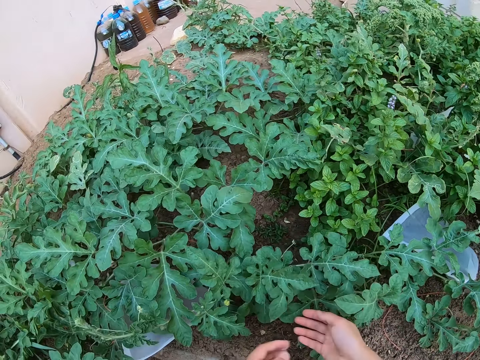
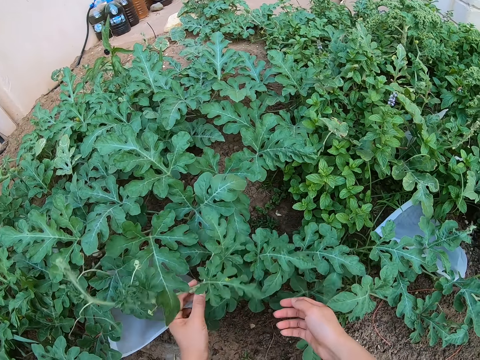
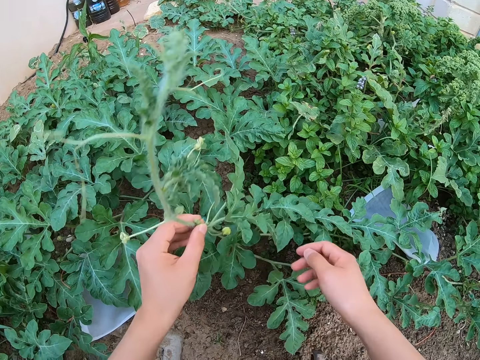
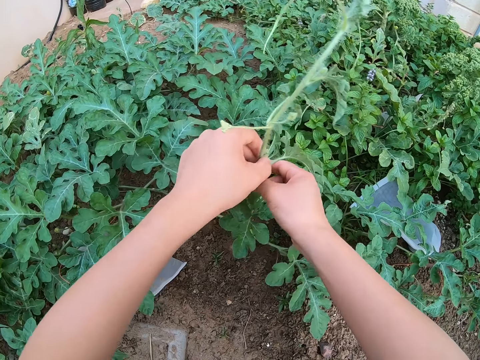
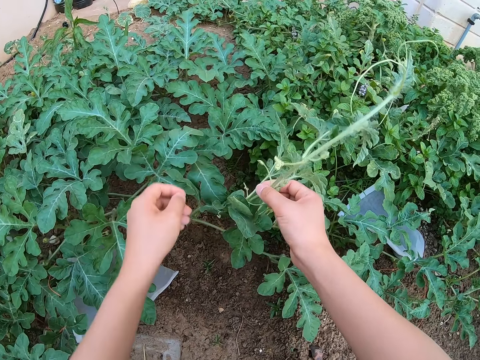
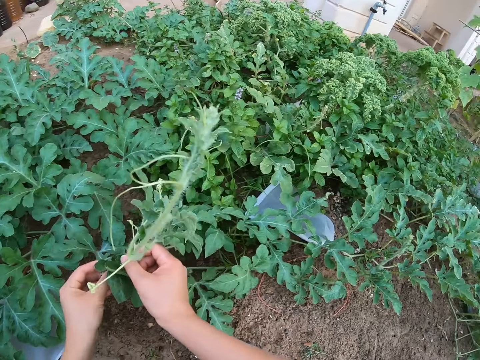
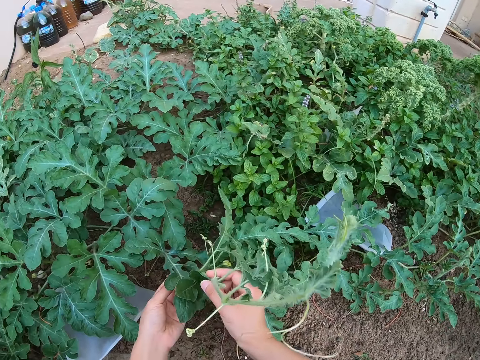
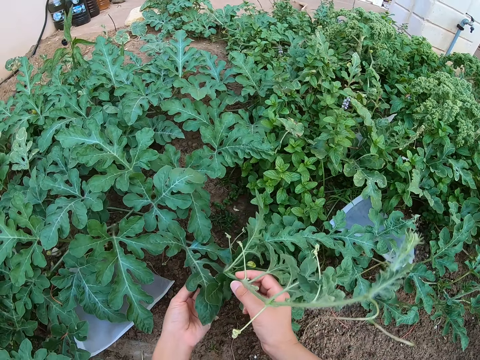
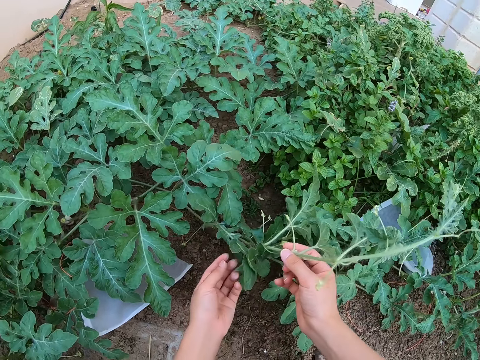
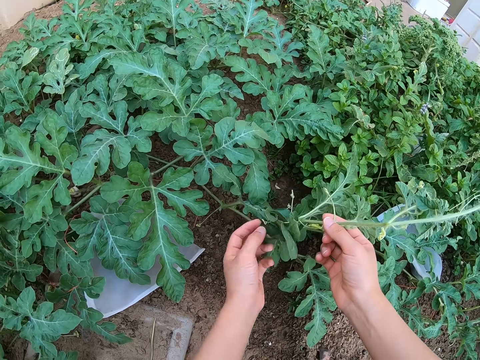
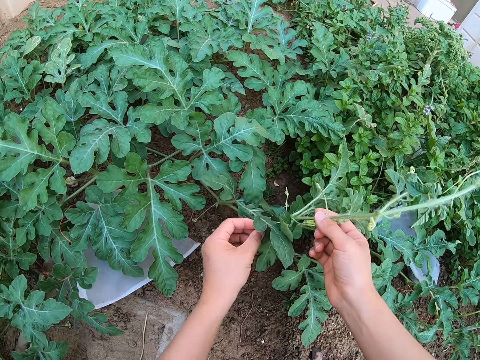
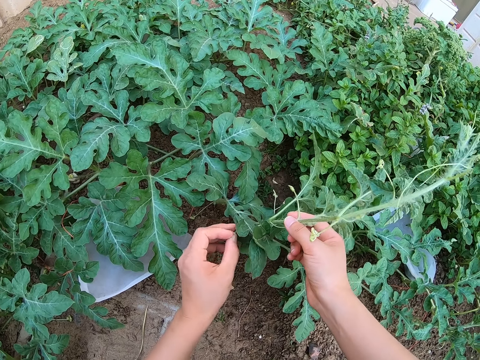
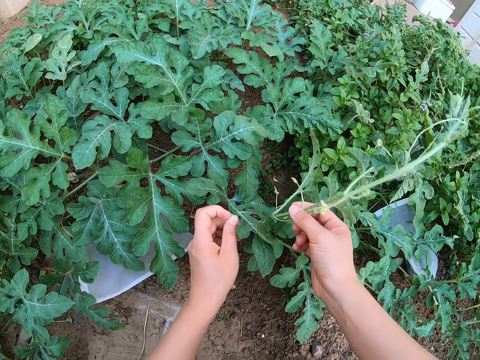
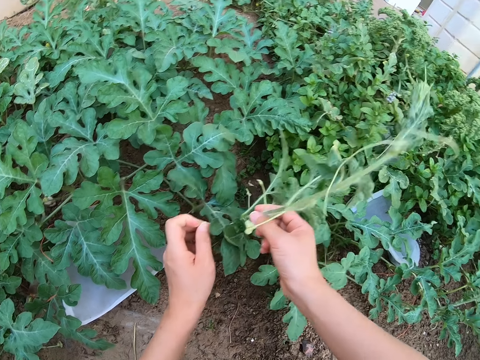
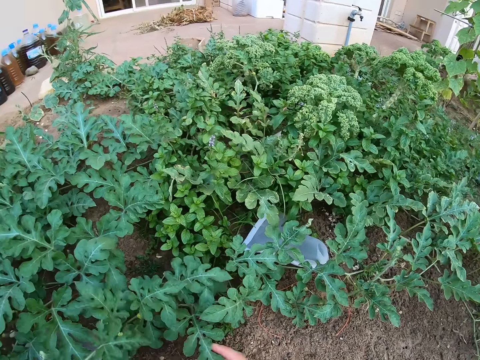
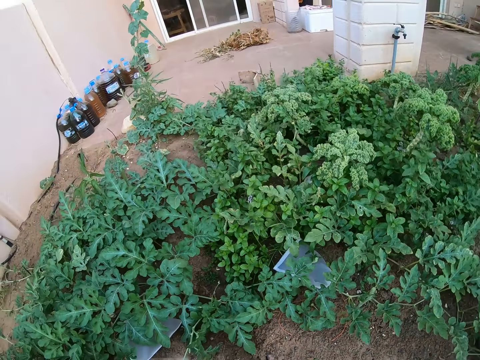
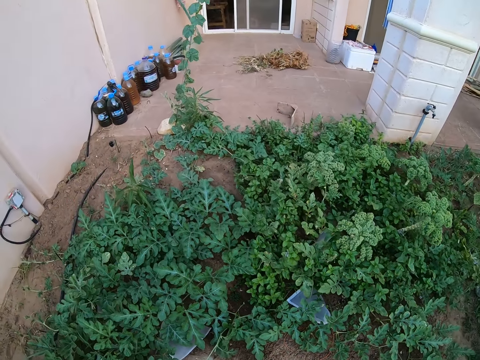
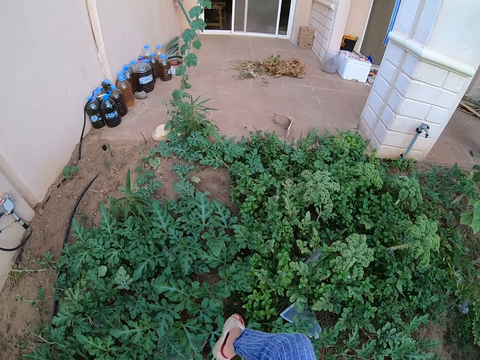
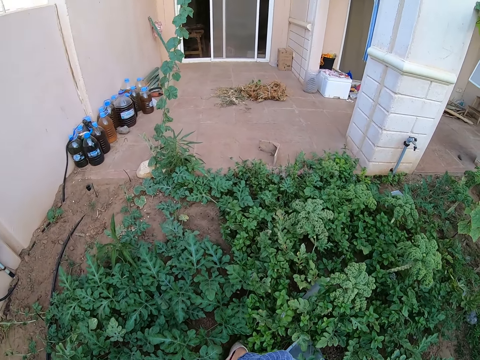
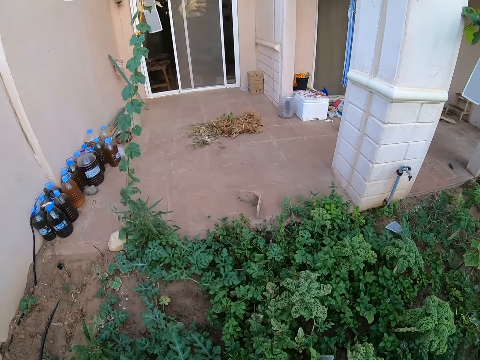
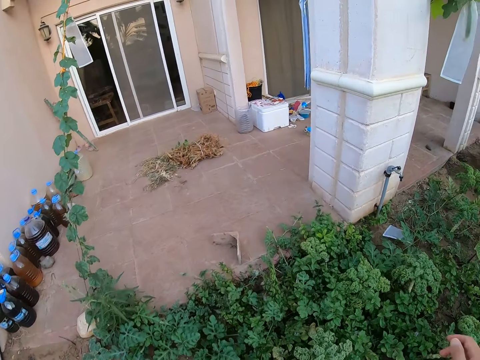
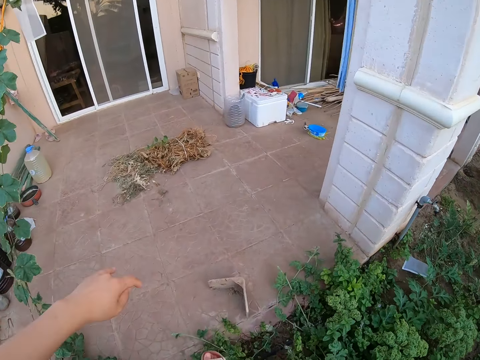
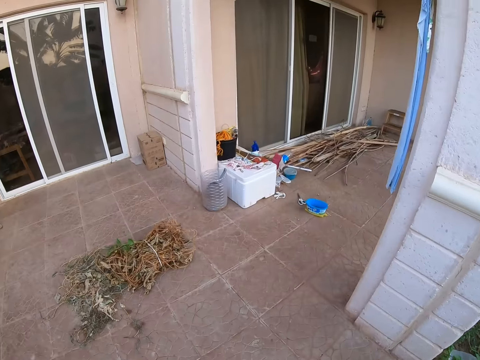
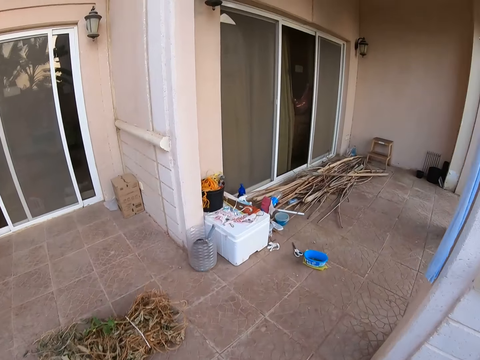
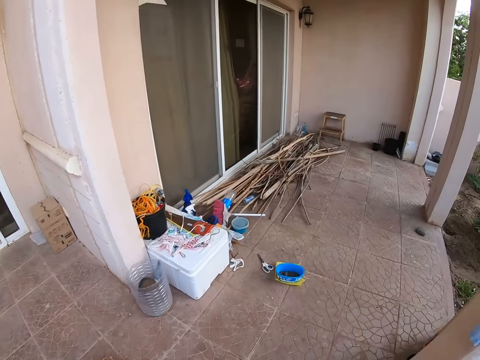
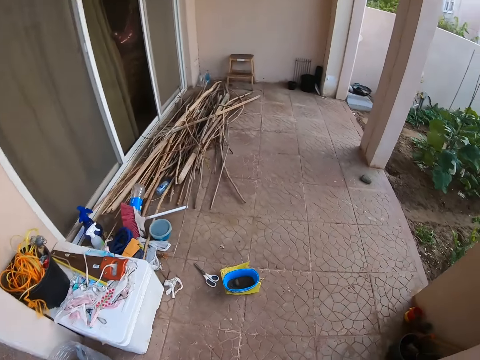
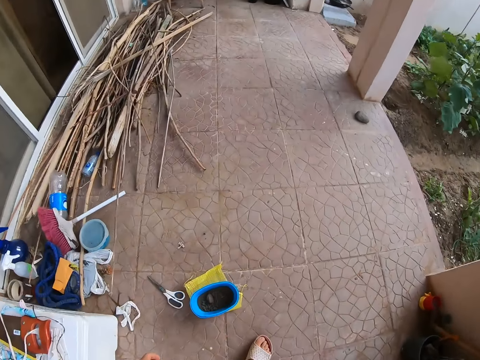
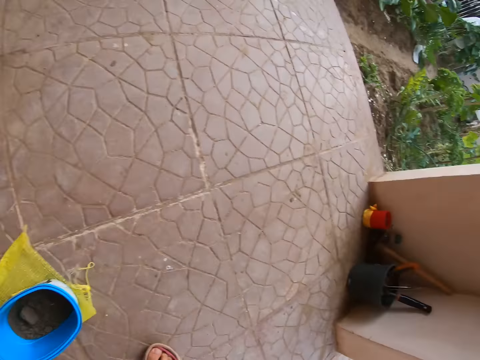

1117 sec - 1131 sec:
The camera wearer lifts a watermelon plant from the ground. They walk around the garden. They walk to the veranda of the house.

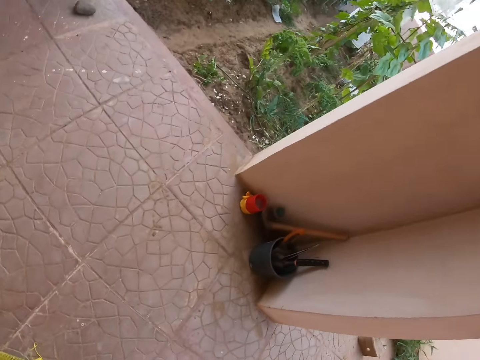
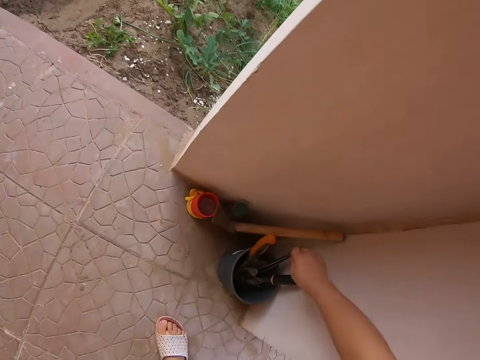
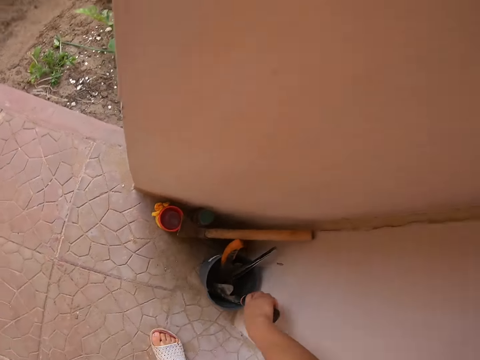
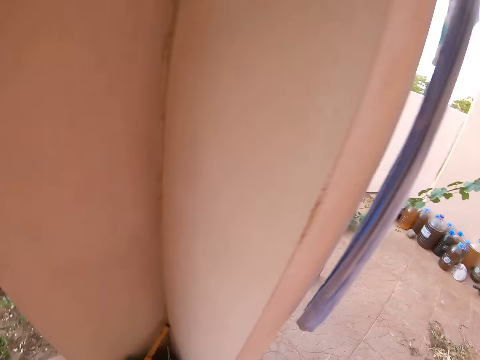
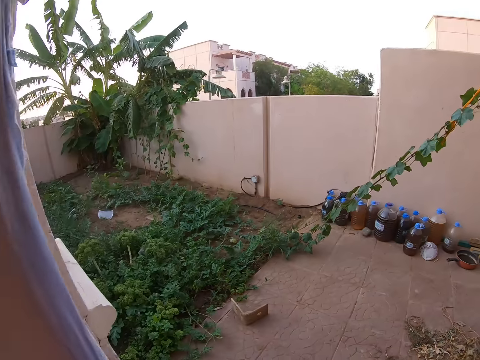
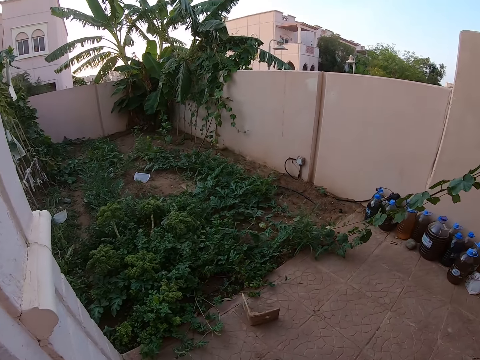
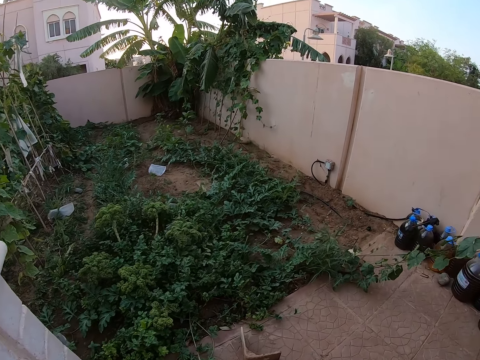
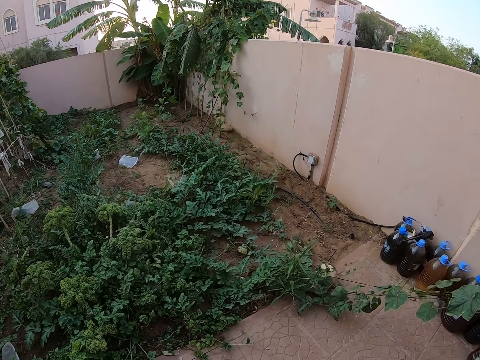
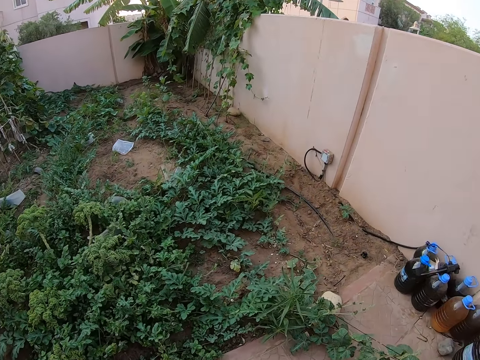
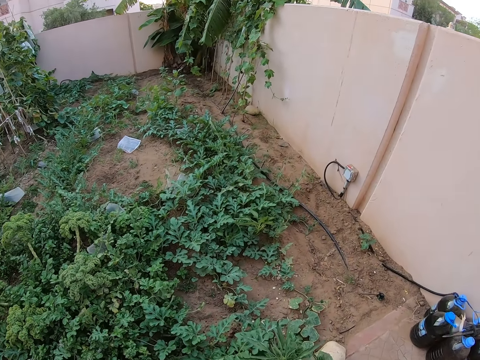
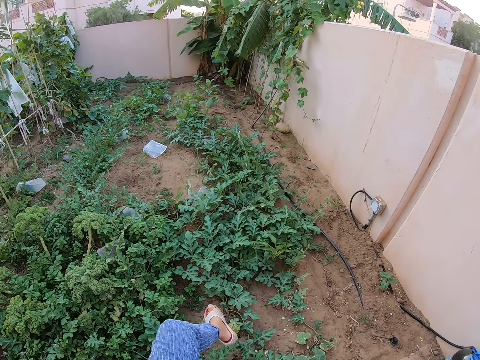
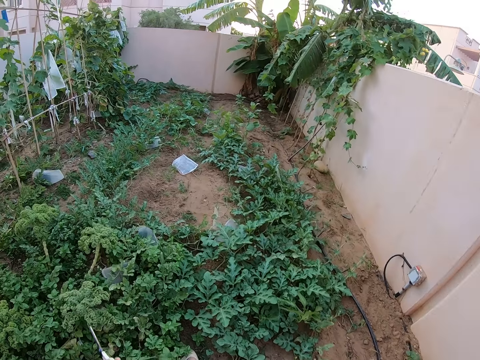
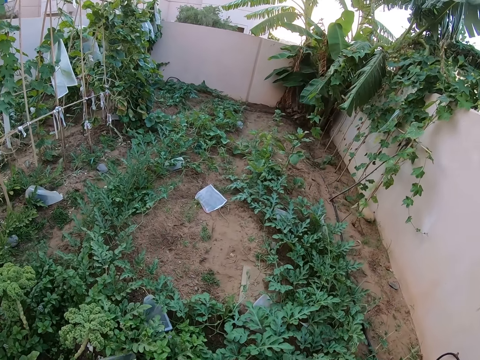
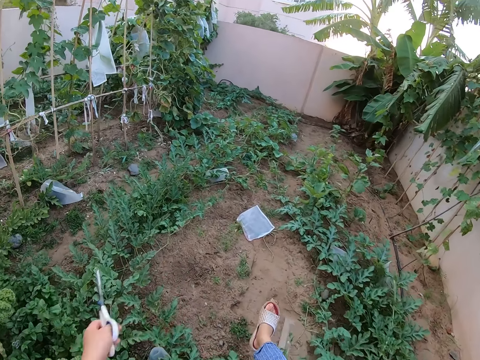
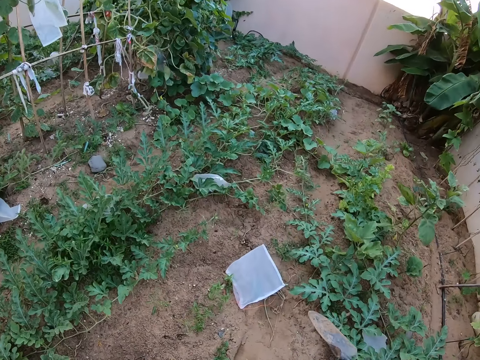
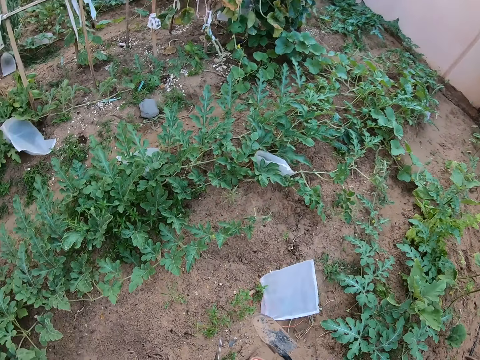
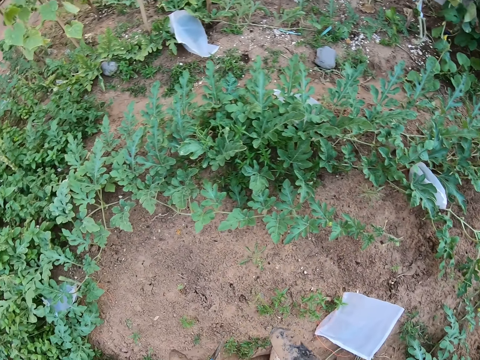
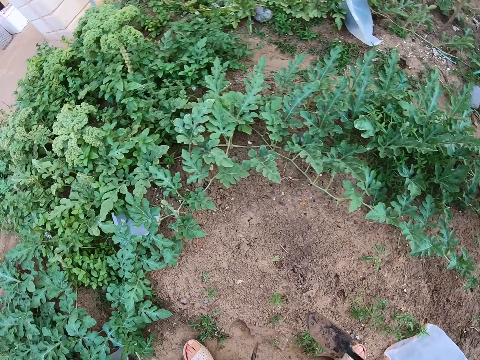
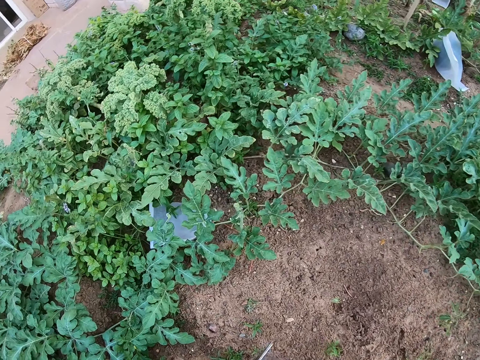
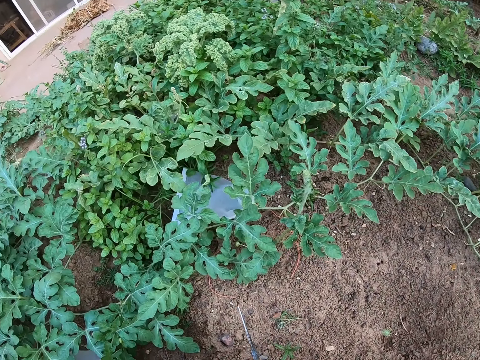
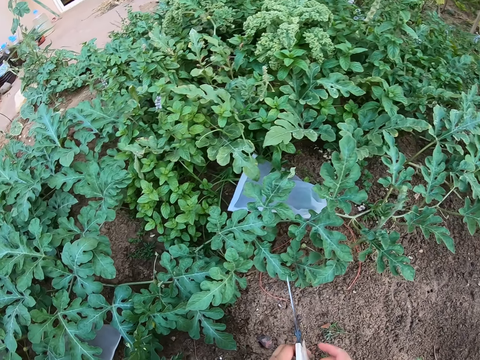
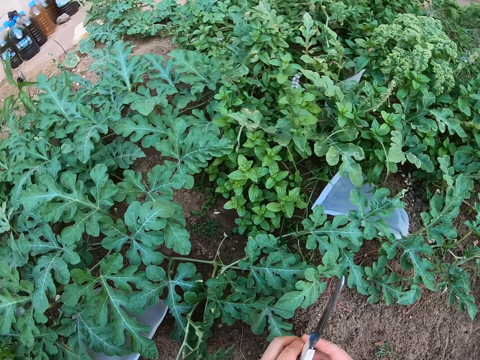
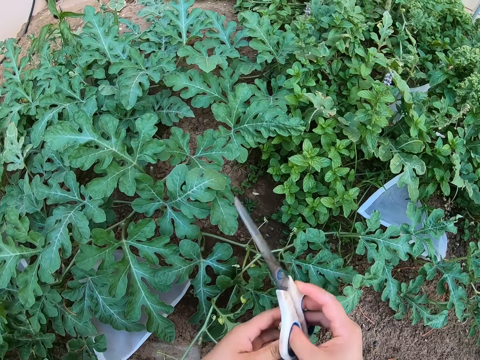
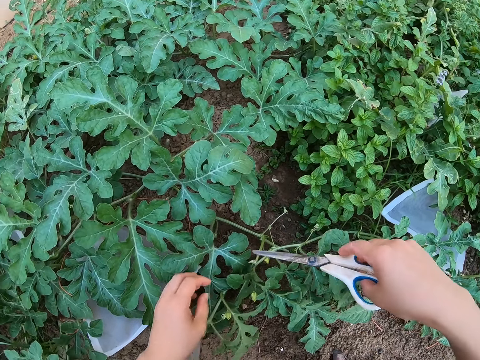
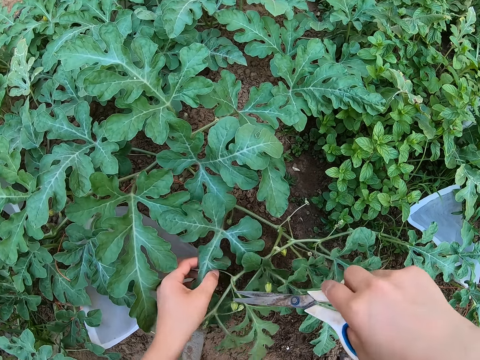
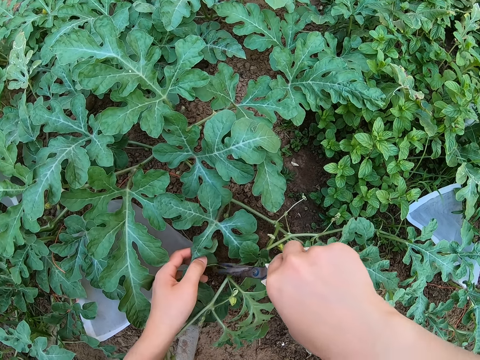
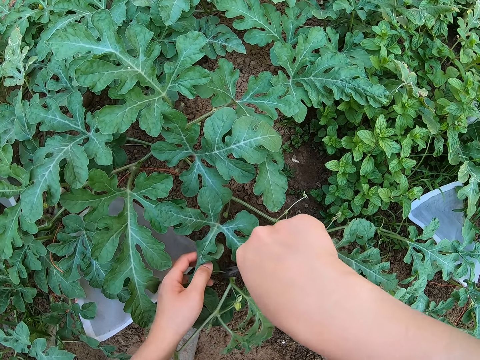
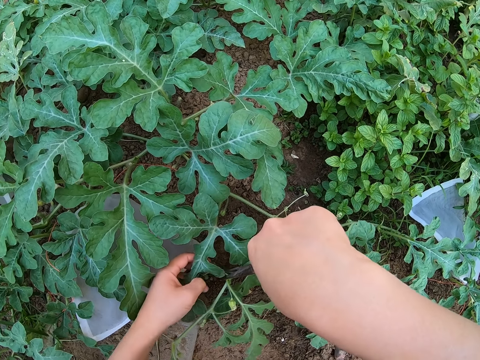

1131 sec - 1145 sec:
The camera wearer lifts a spade from the bucket. She walks to the garden. She cuts a plant with the scissors. She holds a watermelon leaf with her left hand.
